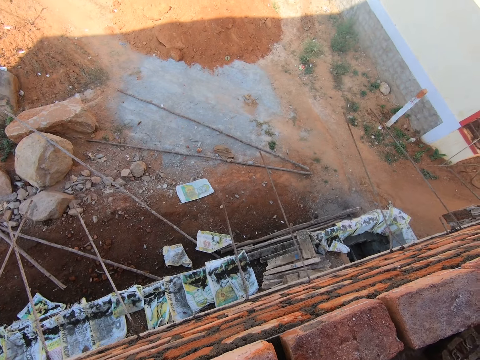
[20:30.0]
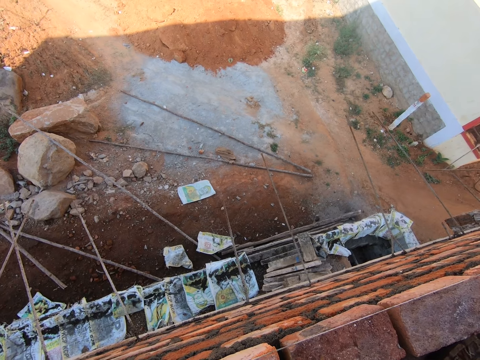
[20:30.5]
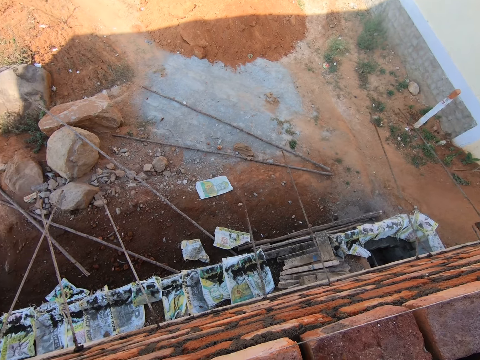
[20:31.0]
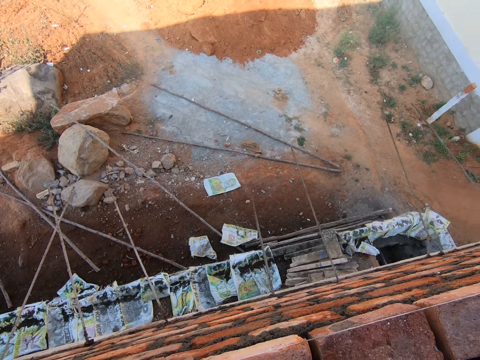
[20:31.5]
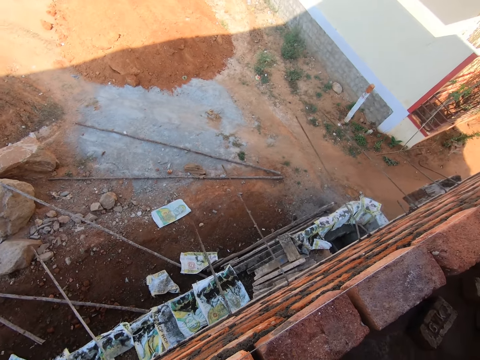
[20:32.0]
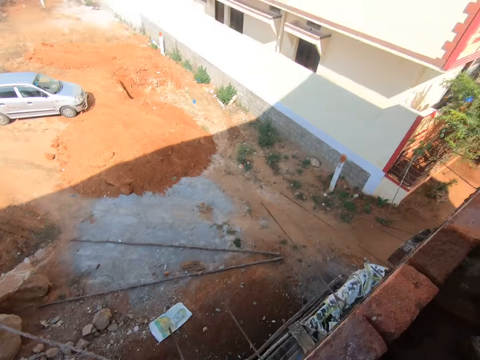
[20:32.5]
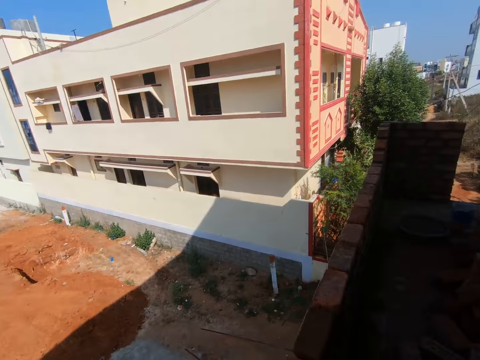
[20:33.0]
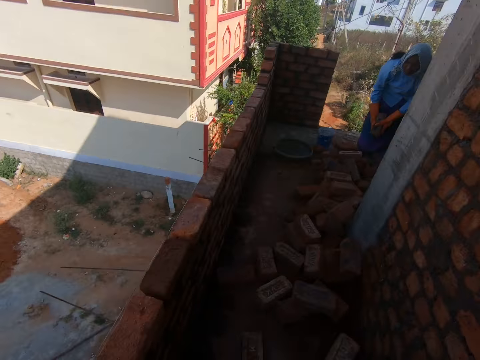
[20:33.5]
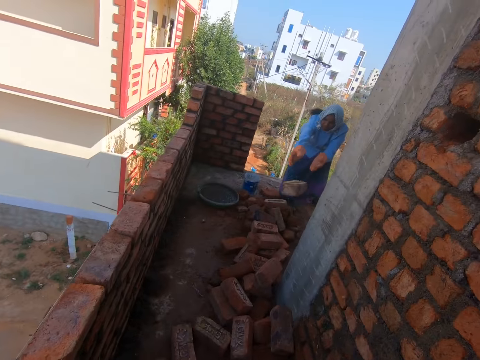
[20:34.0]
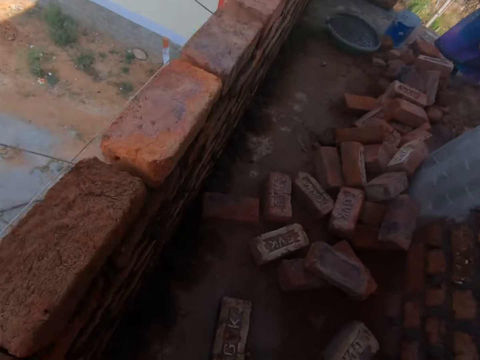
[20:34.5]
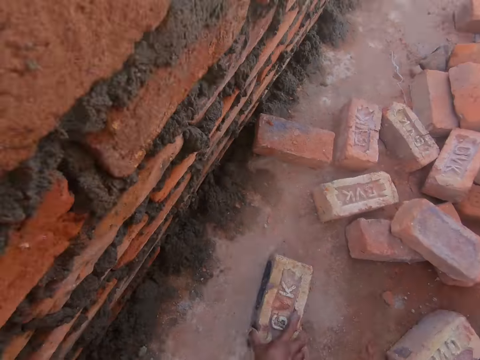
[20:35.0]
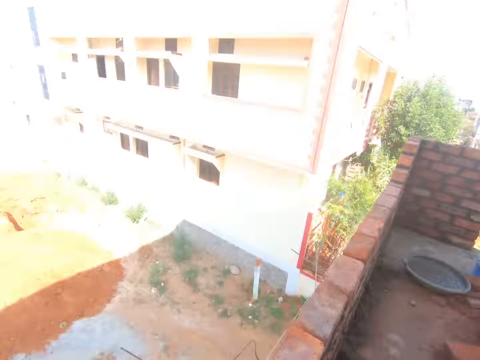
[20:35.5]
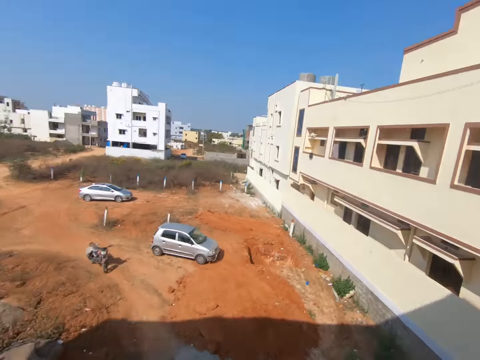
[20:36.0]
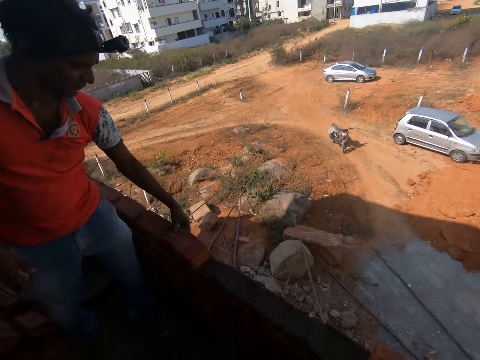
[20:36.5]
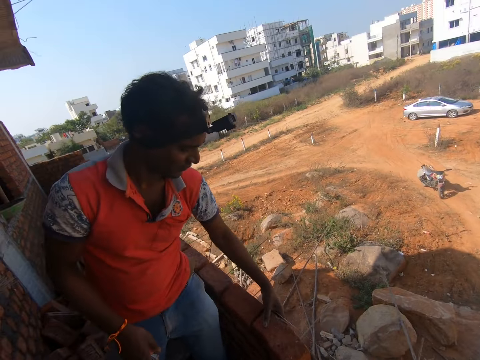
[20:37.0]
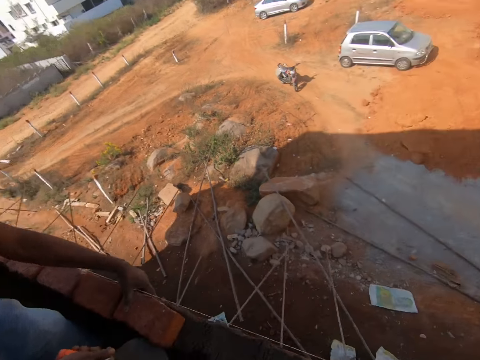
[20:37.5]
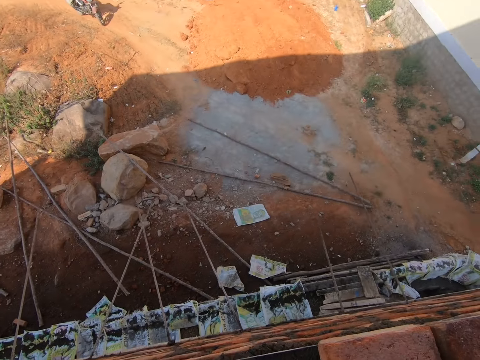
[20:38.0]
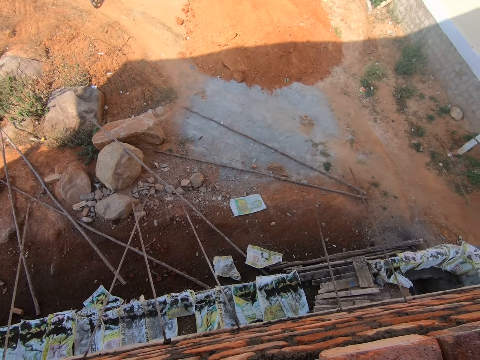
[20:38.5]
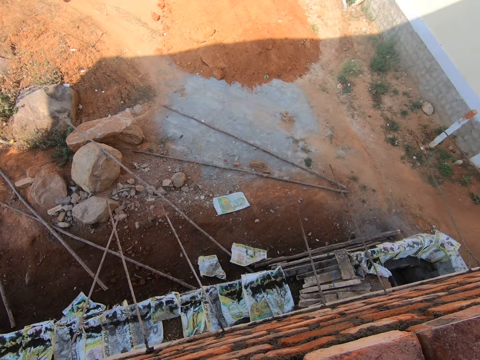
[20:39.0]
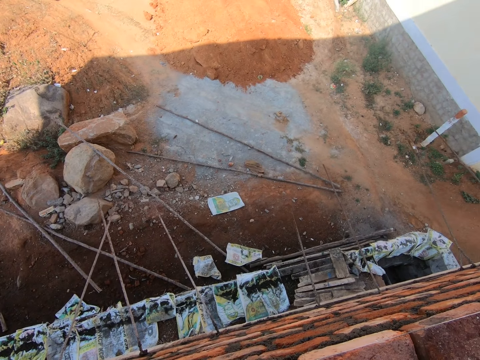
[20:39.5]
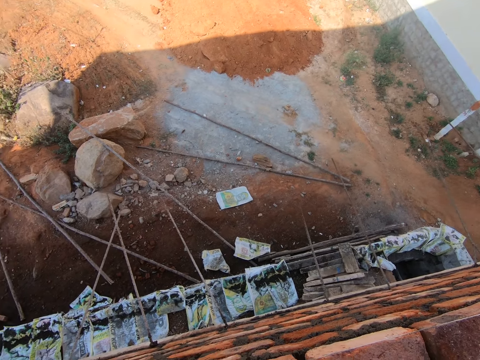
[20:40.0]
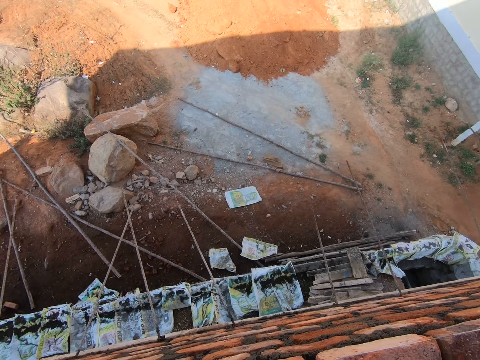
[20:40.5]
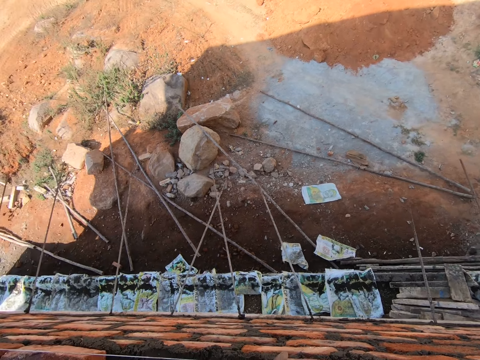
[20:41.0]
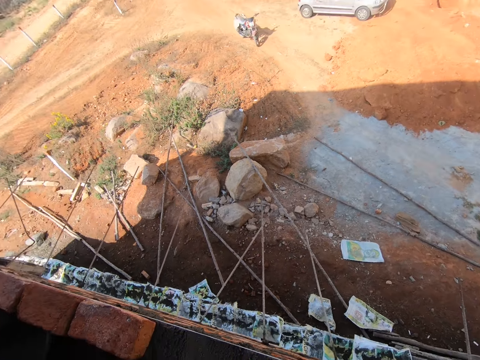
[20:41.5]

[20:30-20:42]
The camera wearer walks around. A person throws the brick. The camera wearer picks a brick. They look around. Another person adjusts the brick. The camera wearer puts the brick on the wall. They stare at the wall.

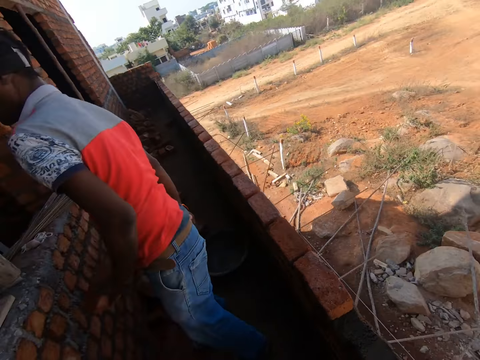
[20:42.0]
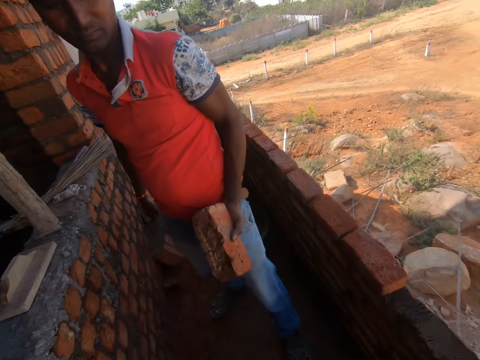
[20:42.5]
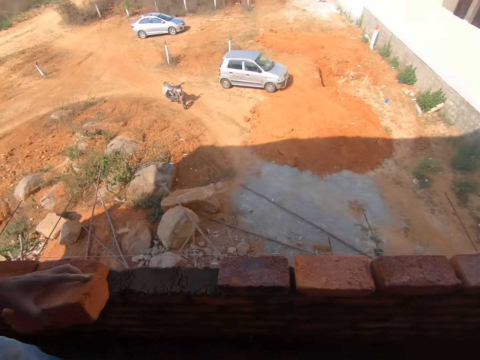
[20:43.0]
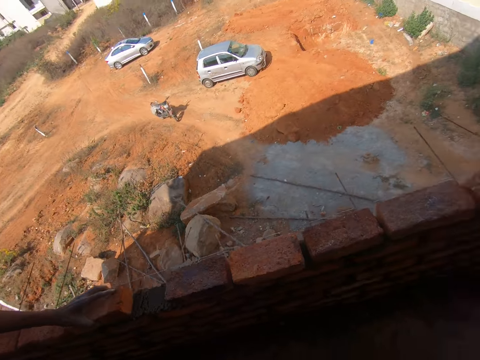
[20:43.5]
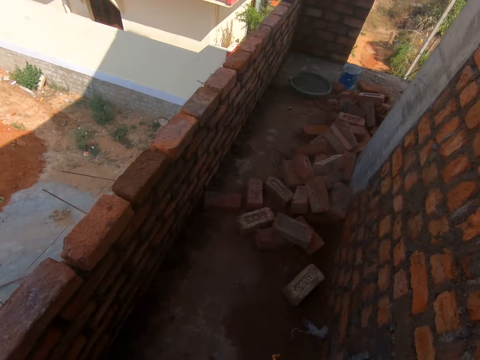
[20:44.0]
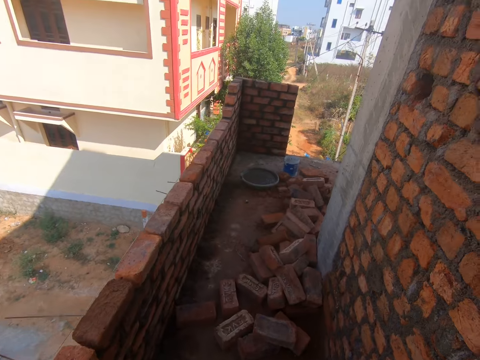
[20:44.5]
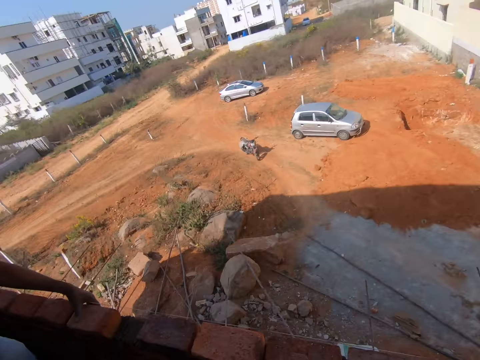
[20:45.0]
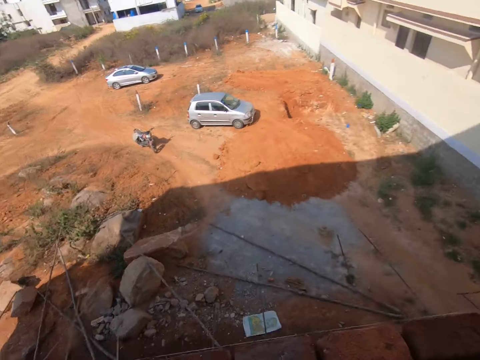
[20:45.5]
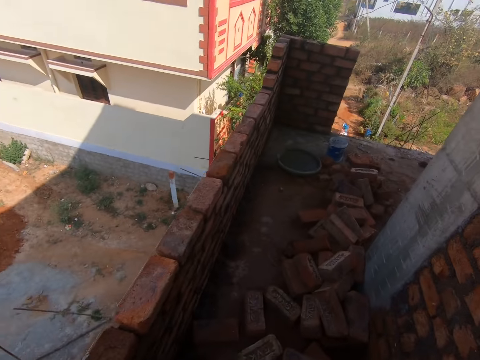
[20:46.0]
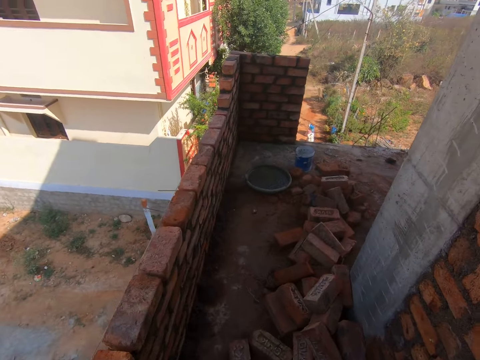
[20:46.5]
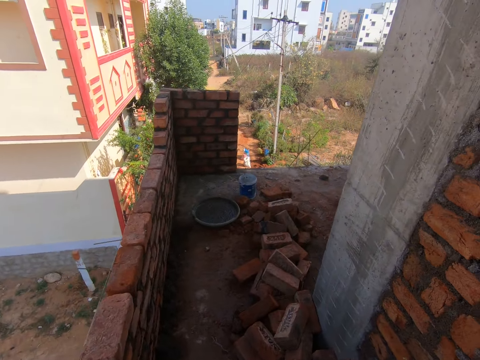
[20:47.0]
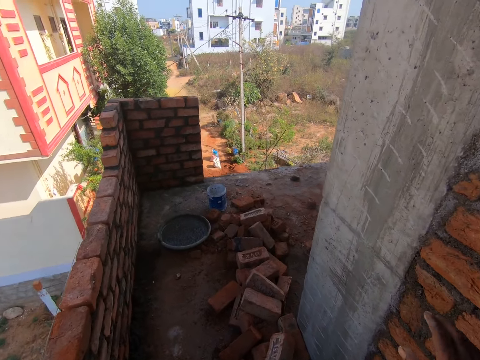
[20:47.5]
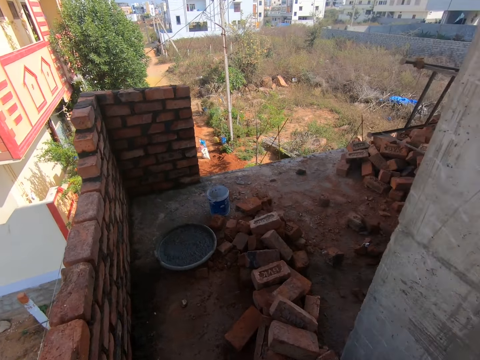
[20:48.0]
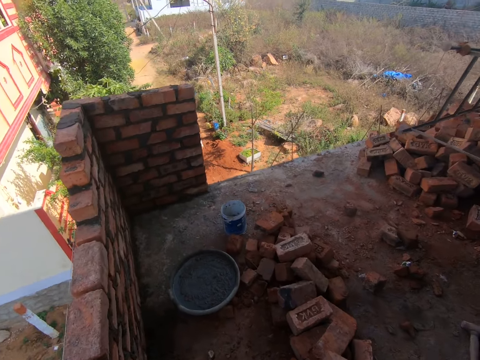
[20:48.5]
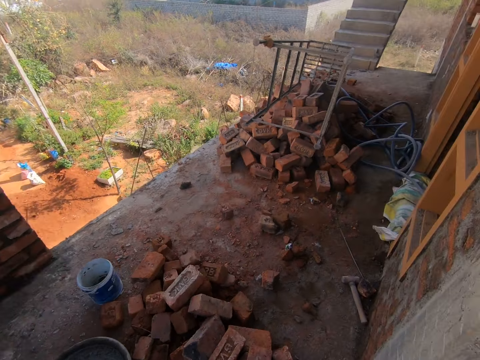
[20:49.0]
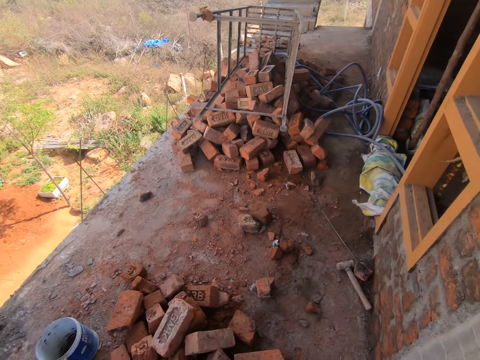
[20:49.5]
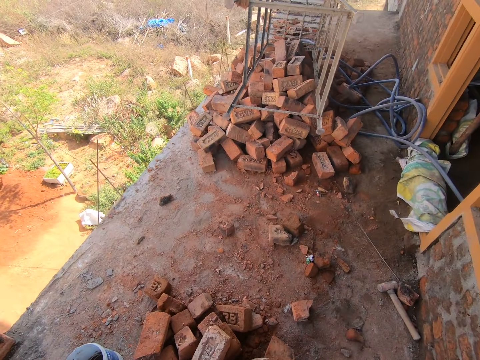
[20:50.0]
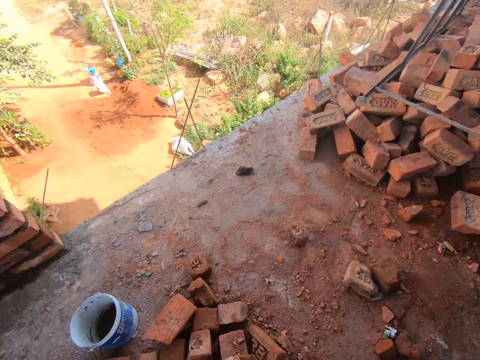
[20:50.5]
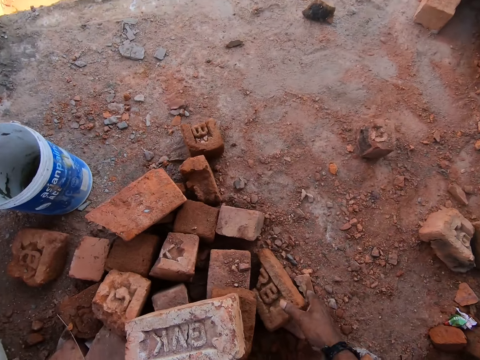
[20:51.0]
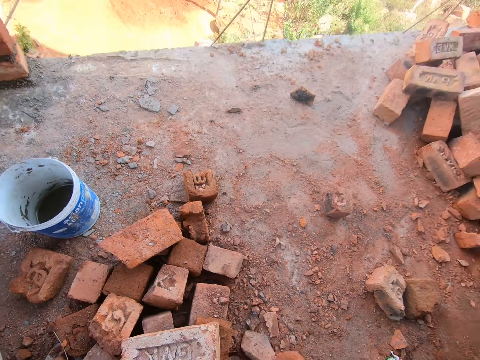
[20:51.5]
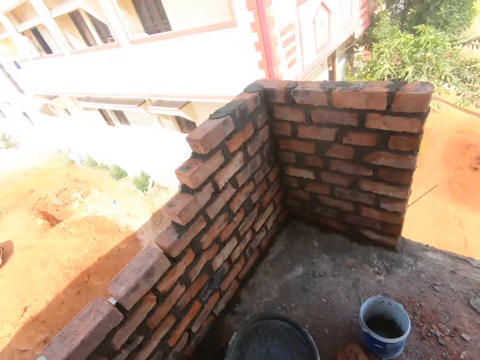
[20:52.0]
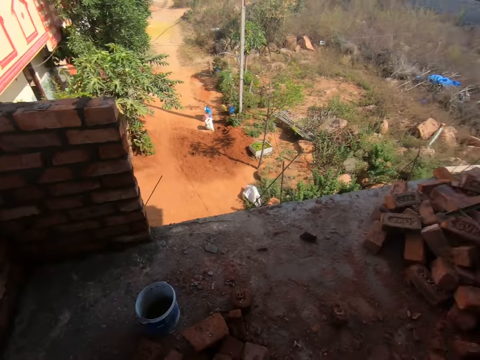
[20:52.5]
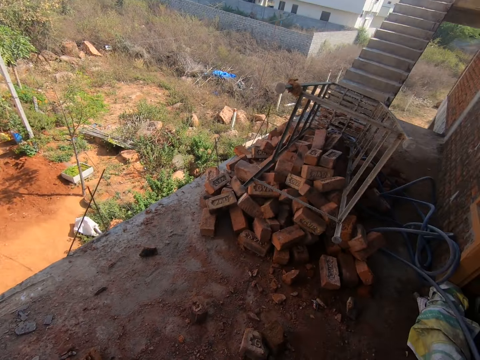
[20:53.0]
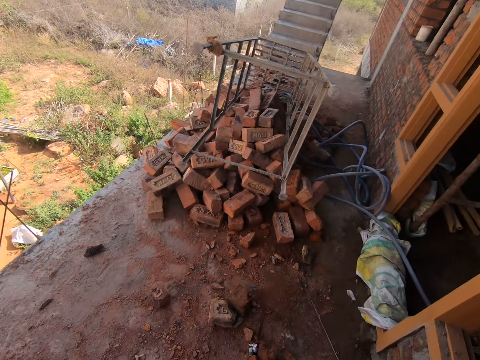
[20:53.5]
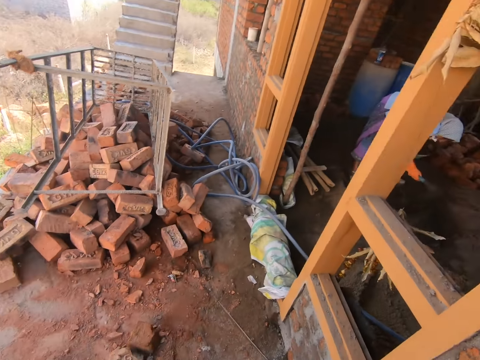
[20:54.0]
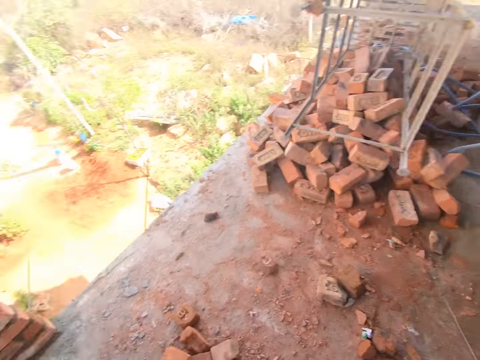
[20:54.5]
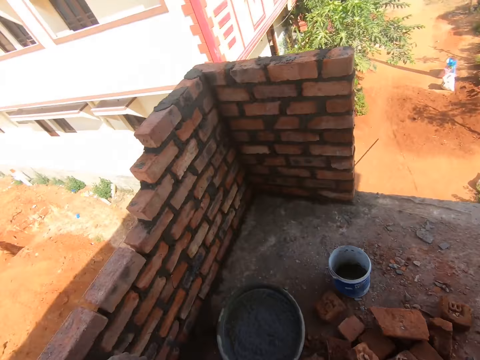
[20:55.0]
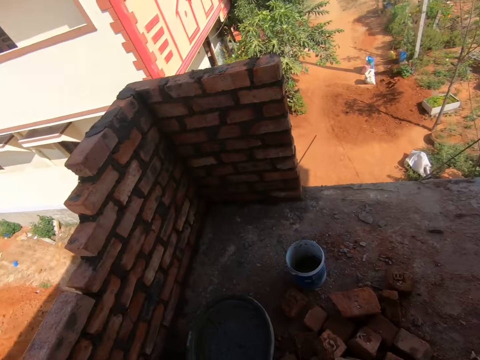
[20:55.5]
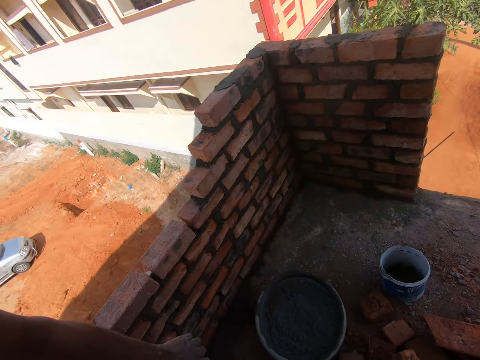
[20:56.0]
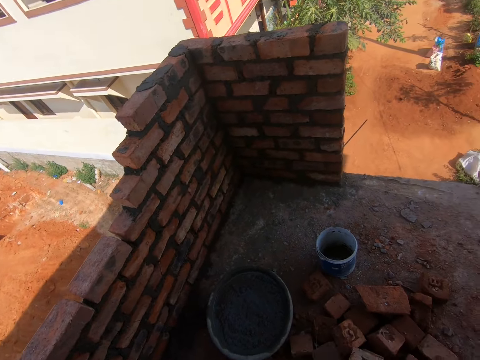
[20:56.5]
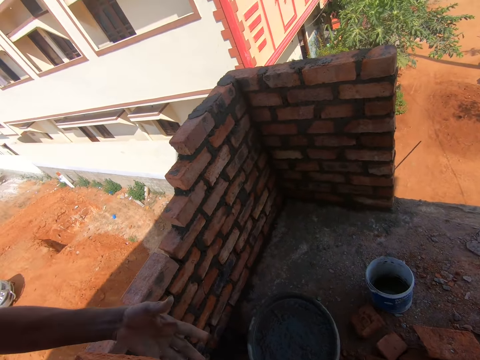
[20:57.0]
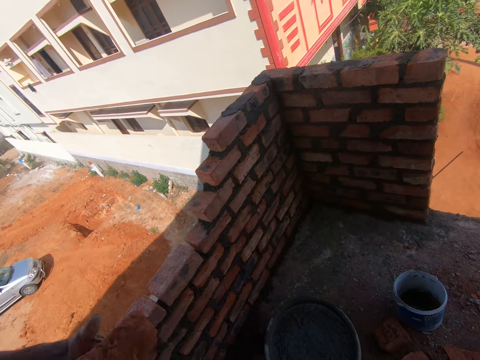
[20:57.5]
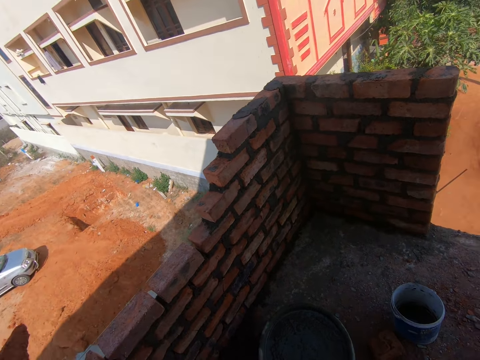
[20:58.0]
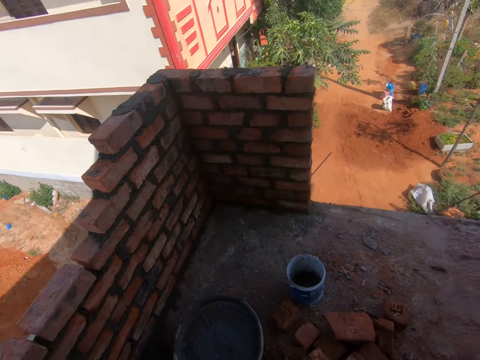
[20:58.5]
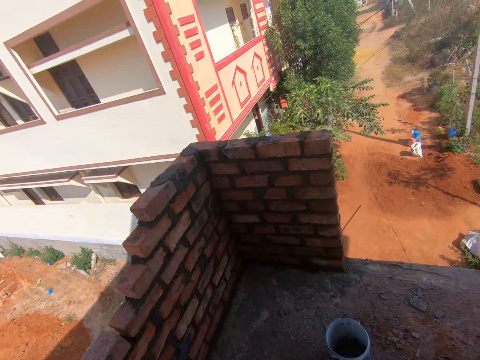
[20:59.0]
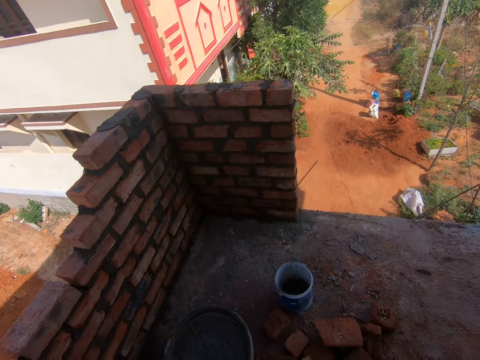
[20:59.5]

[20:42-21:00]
A person holds the brick. The person puts the brick on the wall. The camera wearer walks around. They look around. They walk around. They talk. They pick the brick. They look around. Another person bends down. The camera wearer talks. The first person picks the brick from the camera wearer. The camera wearer passes the brick to the first person. The first person puts the brick on the wall. The camera wearer looks around.
